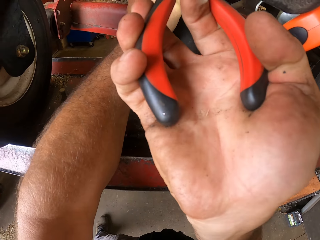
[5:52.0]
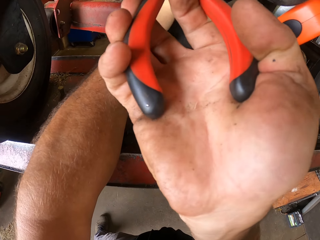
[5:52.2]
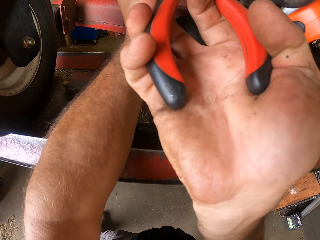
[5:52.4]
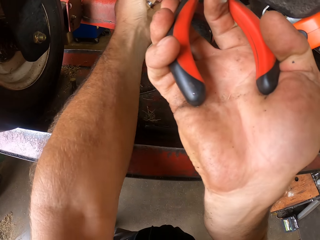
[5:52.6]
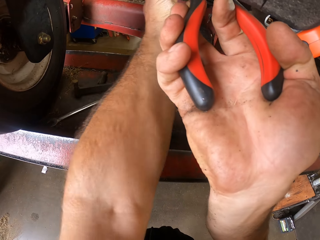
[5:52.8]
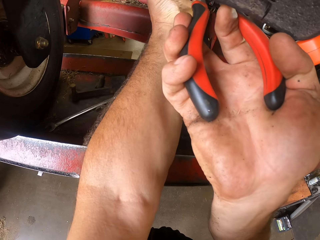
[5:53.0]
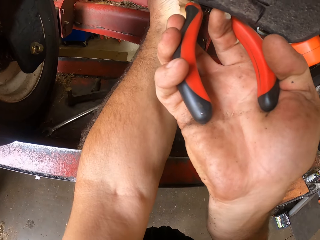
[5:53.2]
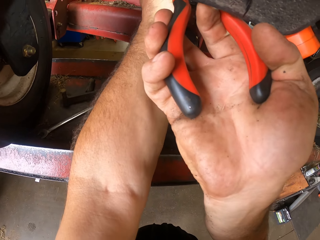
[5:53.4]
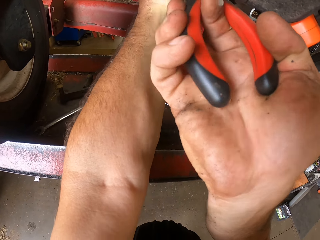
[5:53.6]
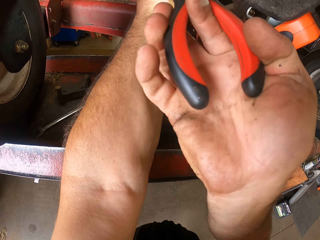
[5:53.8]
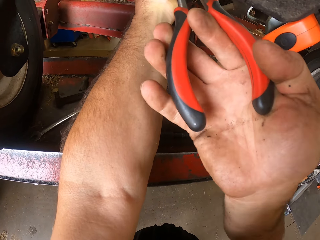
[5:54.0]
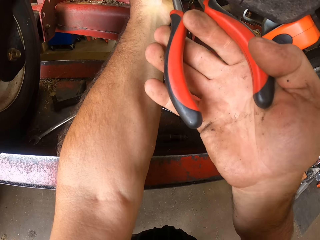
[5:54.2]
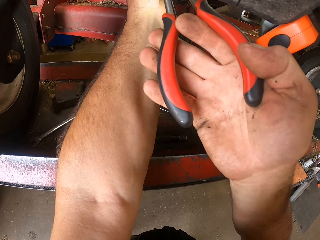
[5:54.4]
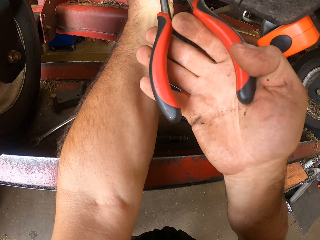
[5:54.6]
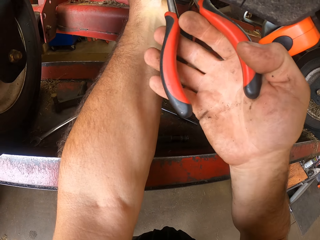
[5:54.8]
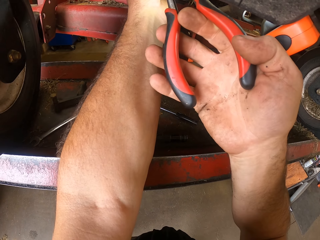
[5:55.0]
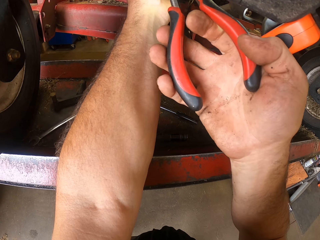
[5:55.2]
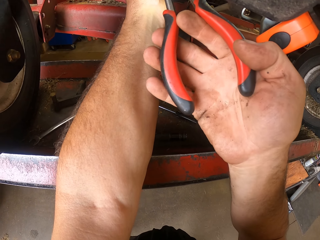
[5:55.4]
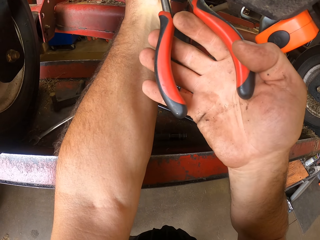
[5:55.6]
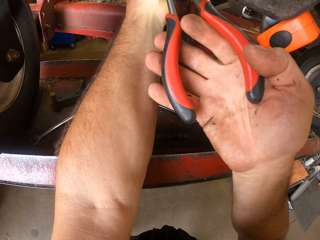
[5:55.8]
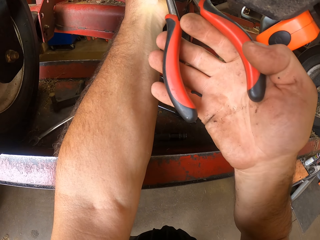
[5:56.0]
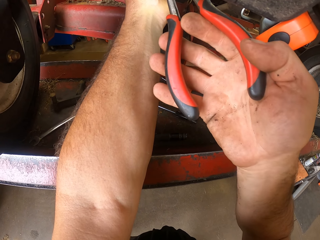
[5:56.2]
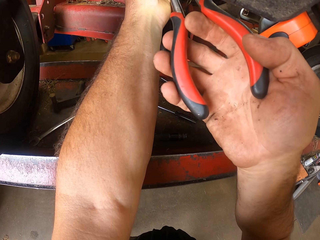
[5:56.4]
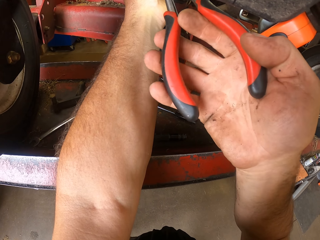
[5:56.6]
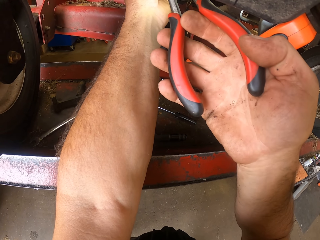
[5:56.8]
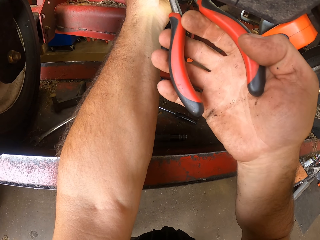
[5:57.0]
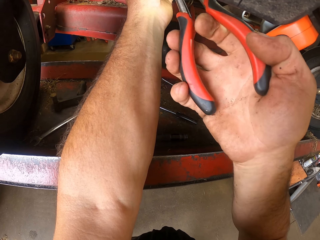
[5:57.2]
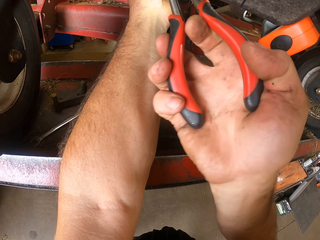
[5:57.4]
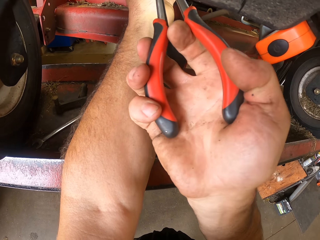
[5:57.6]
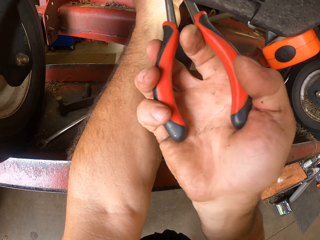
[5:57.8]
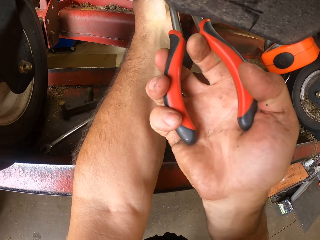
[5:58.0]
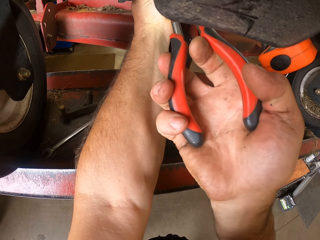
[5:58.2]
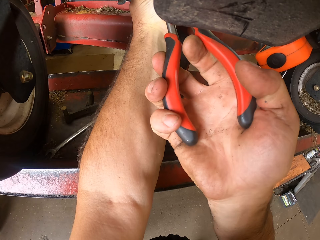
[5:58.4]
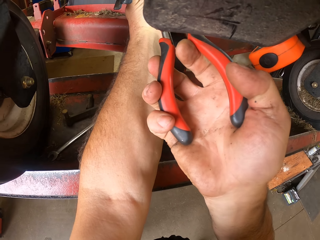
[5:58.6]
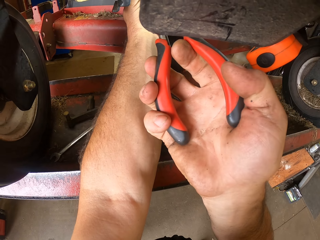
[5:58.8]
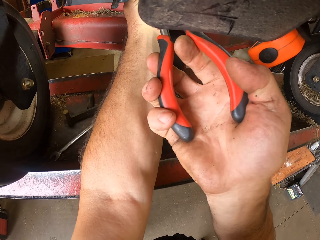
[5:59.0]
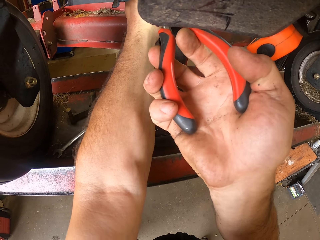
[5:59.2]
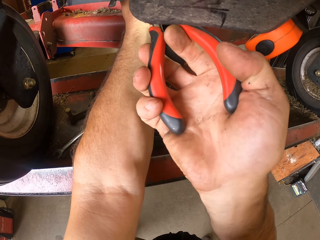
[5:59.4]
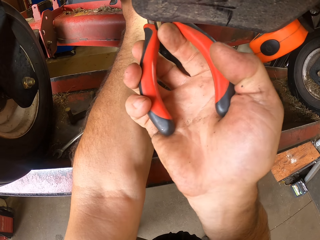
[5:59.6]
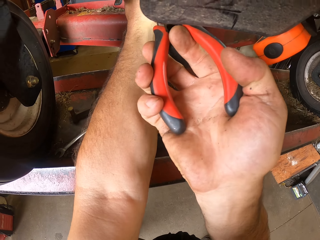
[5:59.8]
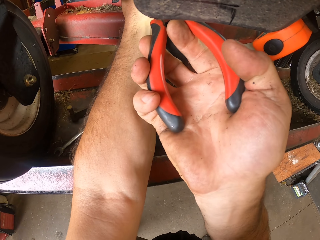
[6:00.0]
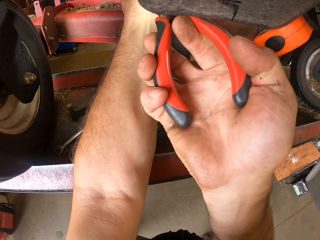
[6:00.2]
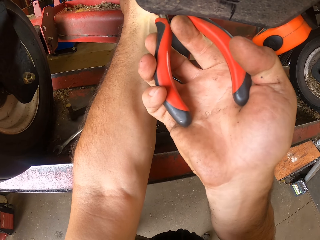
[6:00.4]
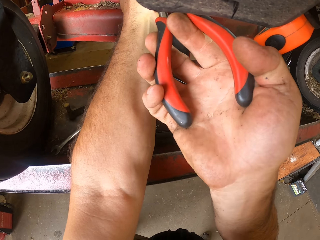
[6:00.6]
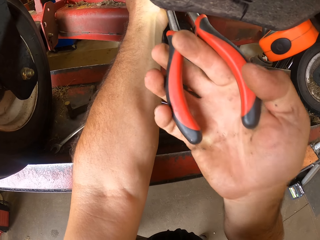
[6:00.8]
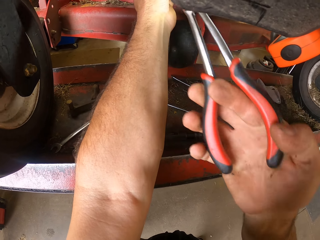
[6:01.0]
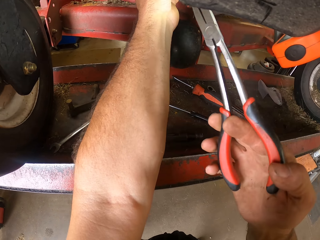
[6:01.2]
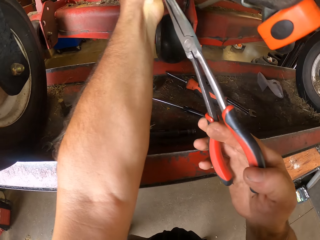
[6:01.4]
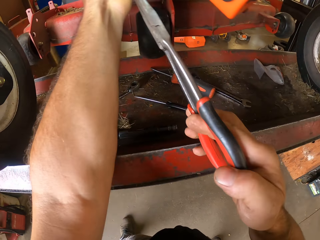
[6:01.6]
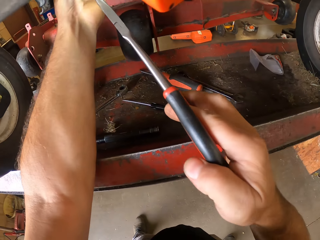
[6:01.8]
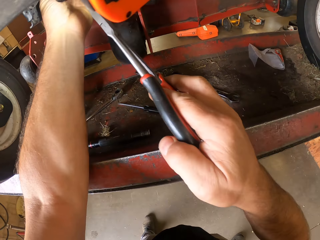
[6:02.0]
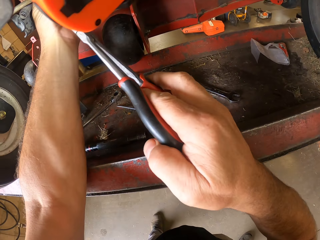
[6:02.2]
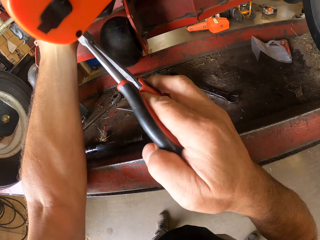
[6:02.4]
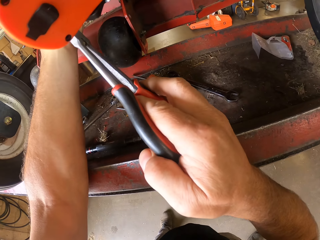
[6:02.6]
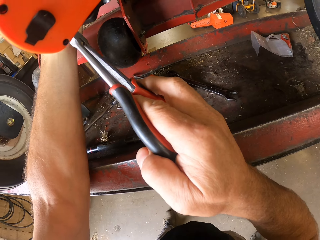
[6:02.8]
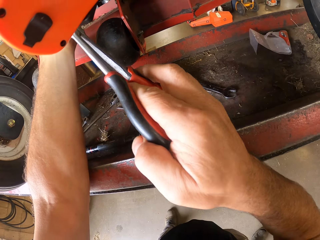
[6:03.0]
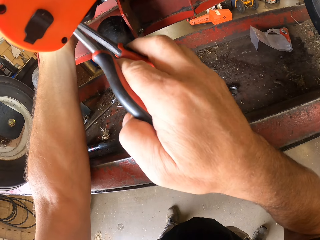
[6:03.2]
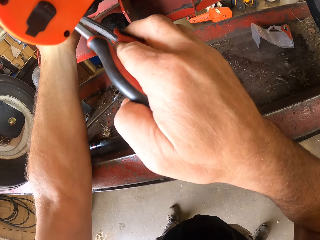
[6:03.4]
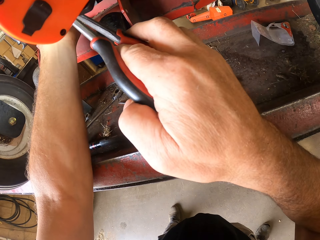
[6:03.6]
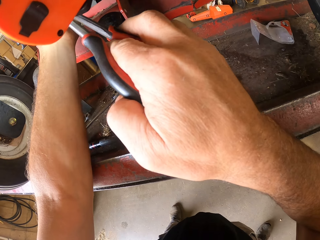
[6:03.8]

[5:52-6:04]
The camera wearer moves the nose pliers away from the lawn mower. They fix the lawn mower with the nose pliers.

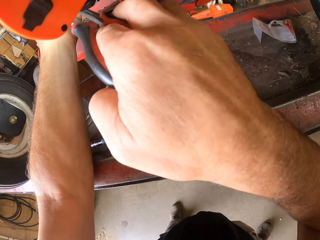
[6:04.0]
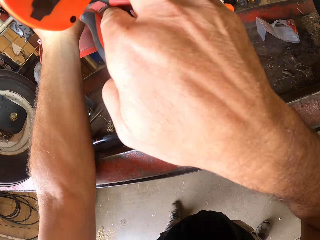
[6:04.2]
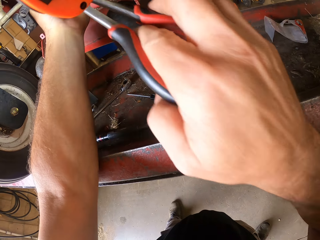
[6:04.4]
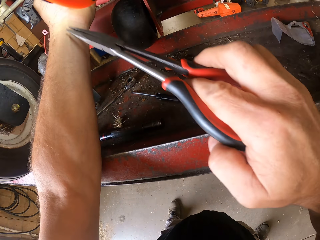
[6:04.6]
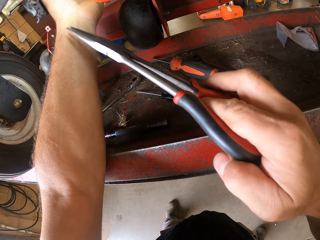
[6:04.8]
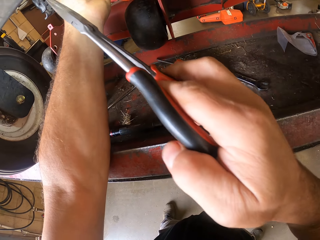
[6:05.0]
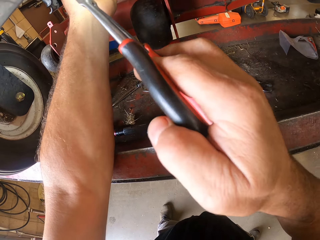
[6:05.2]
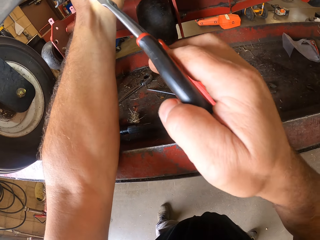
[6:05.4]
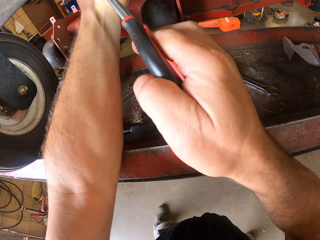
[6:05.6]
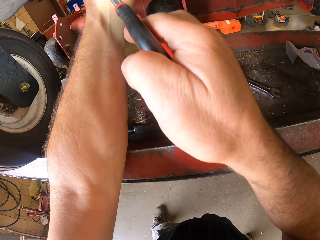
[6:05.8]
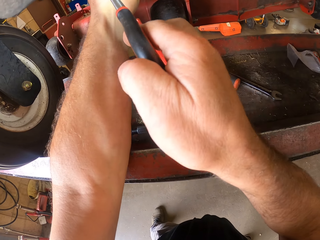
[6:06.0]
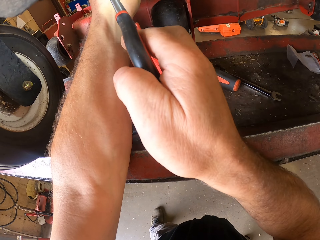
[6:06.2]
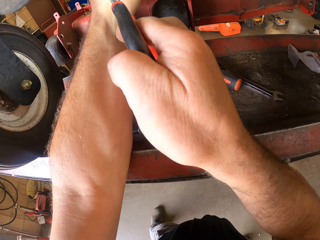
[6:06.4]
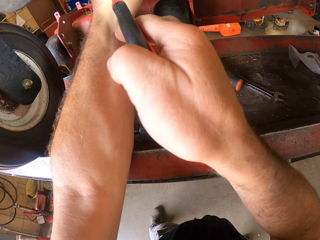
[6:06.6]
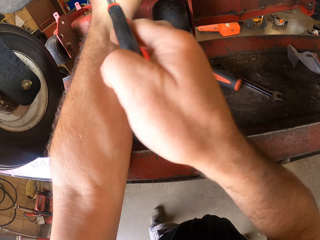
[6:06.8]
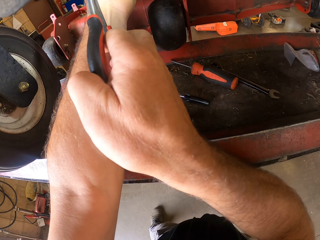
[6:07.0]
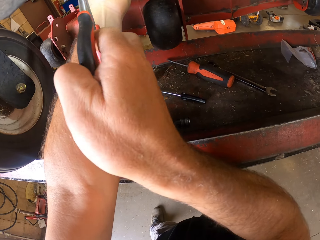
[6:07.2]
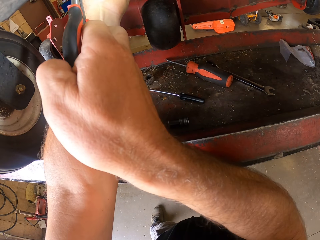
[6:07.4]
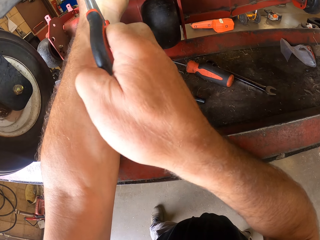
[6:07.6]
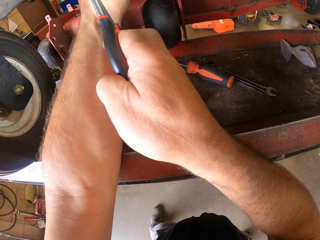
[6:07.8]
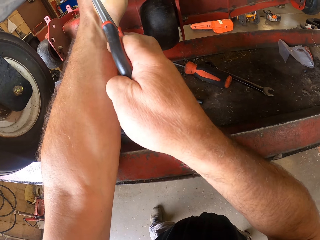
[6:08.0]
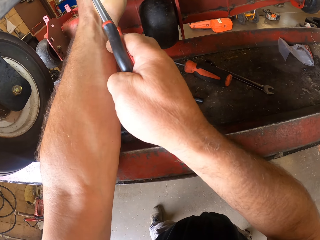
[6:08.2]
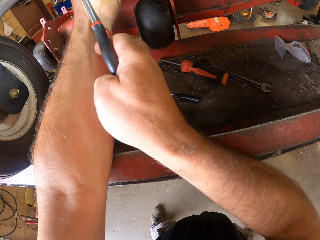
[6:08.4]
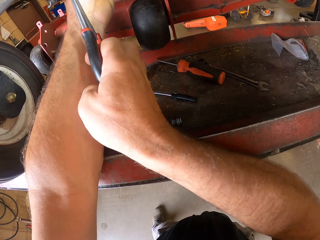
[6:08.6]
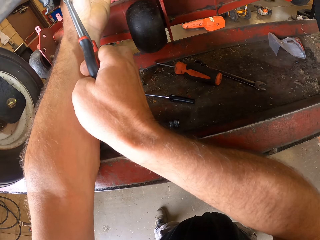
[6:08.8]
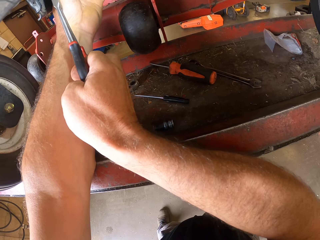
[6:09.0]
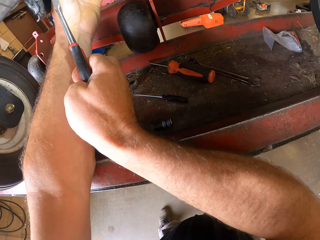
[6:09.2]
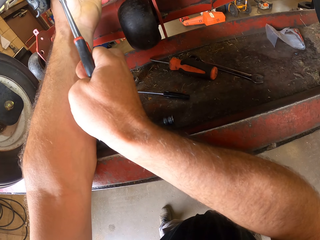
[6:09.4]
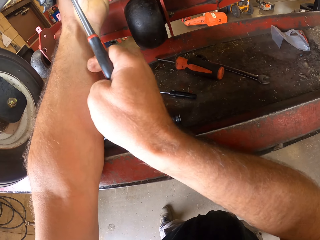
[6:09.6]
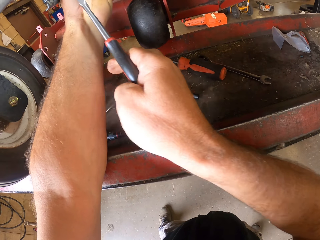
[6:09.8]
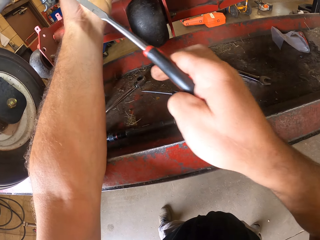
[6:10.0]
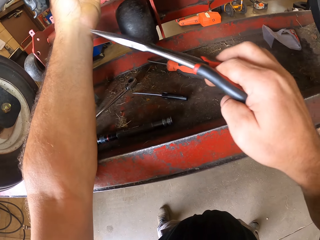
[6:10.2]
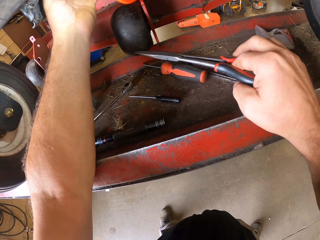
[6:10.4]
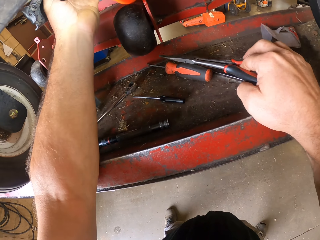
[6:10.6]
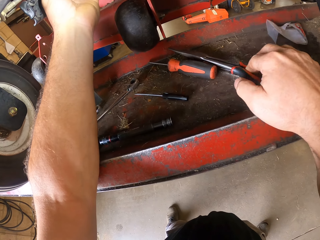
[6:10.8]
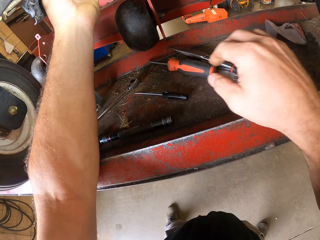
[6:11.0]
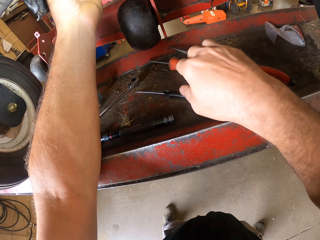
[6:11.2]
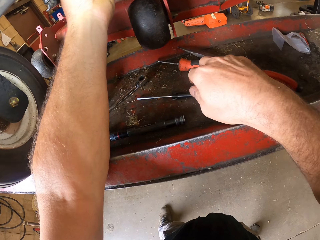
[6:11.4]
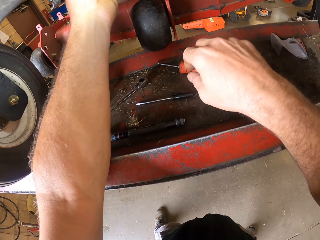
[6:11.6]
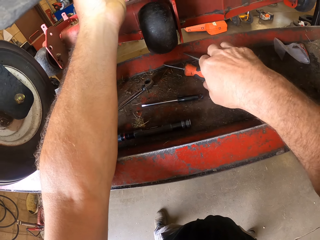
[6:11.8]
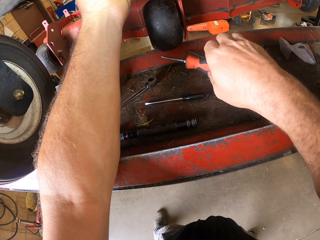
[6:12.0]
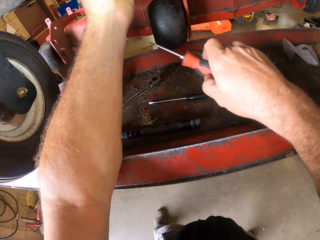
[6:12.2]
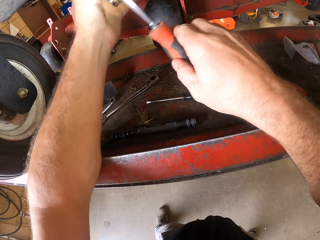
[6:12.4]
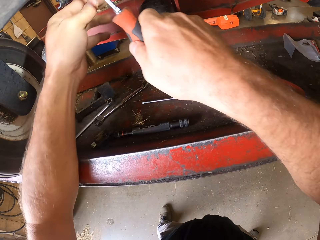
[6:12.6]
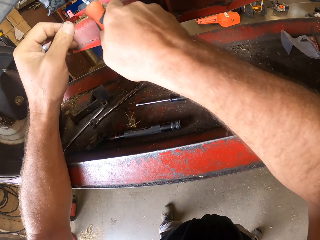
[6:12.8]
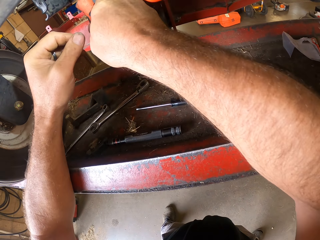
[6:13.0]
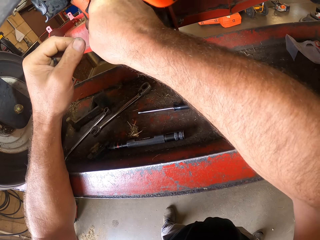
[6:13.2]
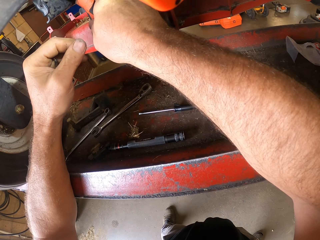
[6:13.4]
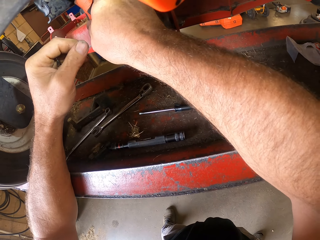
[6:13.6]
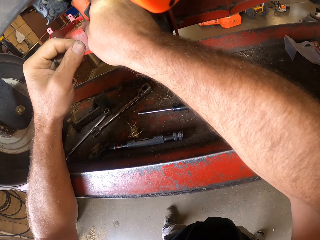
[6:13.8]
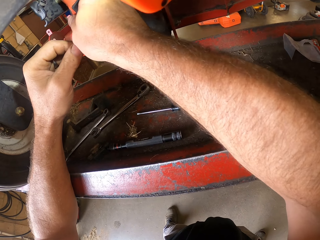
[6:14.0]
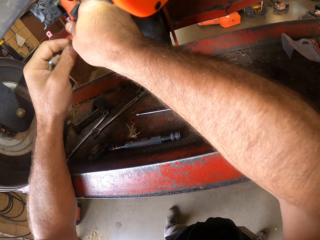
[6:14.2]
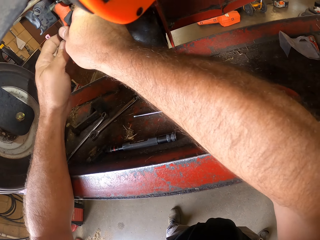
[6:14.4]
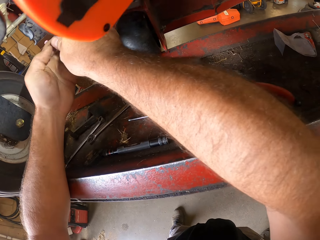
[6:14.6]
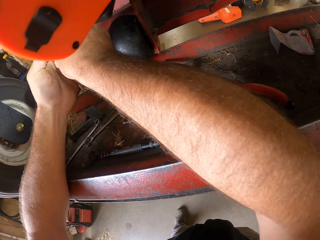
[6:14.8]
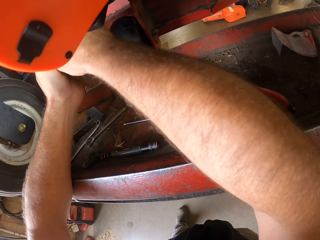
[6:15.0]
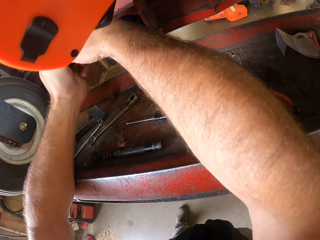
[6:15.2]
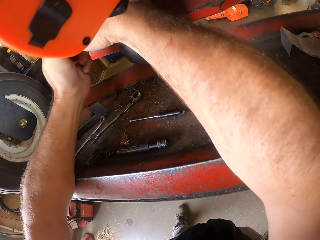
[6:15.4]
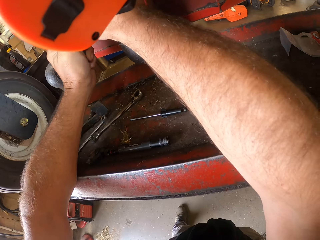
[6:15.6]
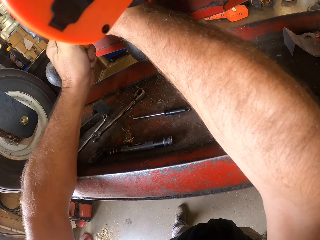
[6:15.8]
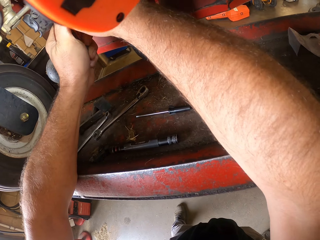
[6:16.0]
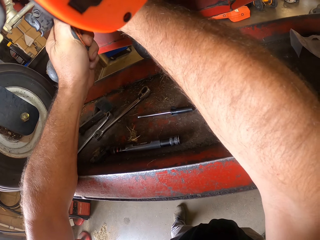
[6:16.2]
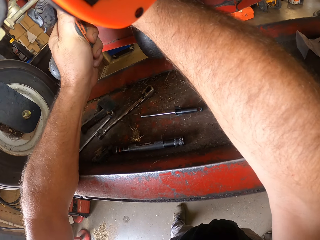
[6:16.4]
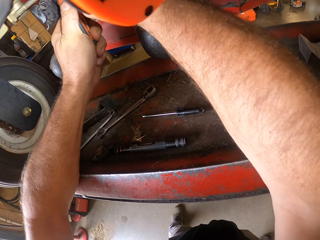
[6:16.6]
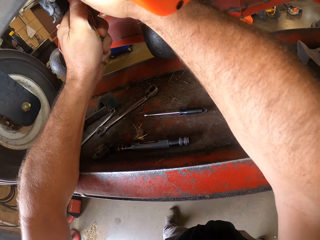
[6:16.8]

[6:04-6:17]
The camera wearer moves the nose pliers away. He fixes the lawn mower with the nose pliers. He moves the nose pliers away. He places the pair of shears on the workbench. He touches a screwdriver. He picks up the screwdriver from the workbench with his right hand. He removes a hand from the lawn mower. He works on the machine with the screwdriver. He holds the screwdriver with the other hand.
